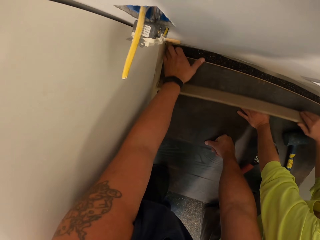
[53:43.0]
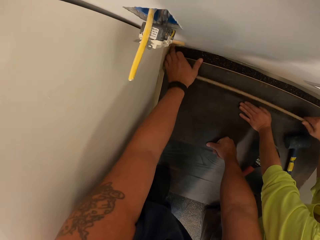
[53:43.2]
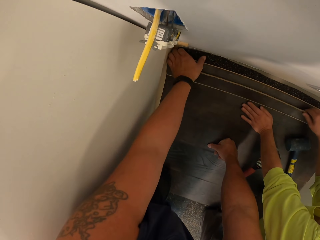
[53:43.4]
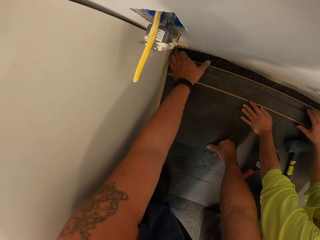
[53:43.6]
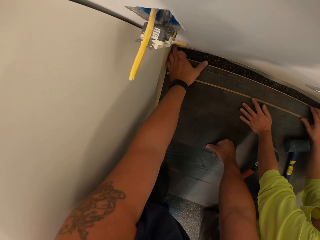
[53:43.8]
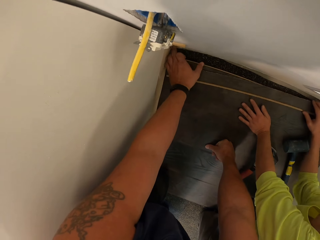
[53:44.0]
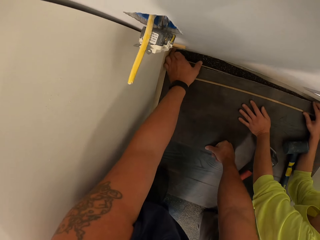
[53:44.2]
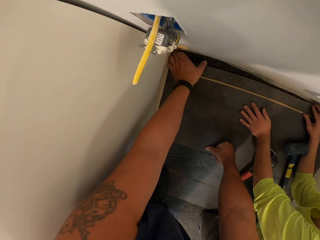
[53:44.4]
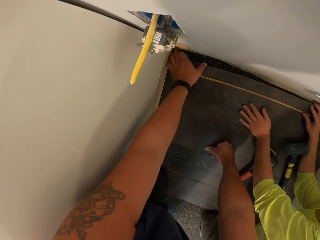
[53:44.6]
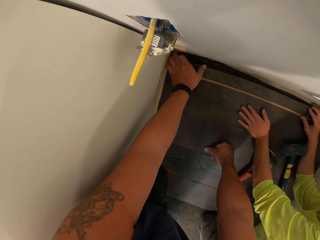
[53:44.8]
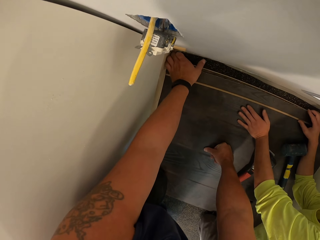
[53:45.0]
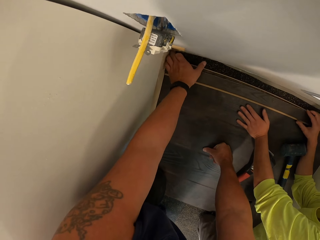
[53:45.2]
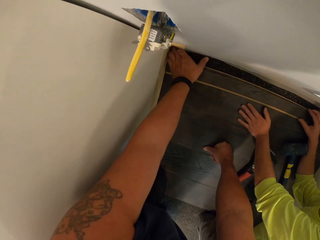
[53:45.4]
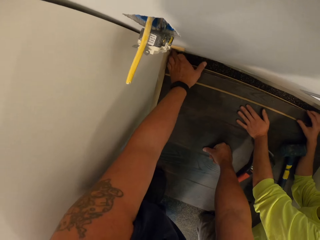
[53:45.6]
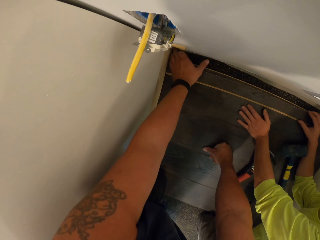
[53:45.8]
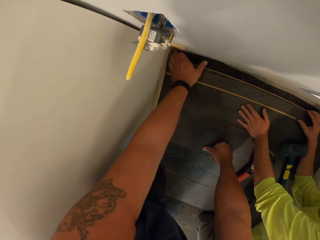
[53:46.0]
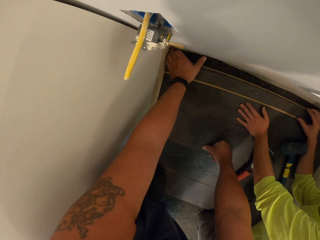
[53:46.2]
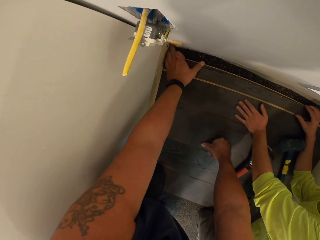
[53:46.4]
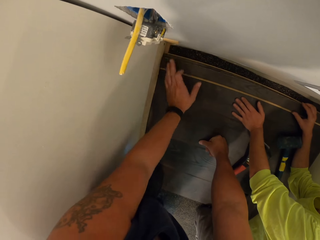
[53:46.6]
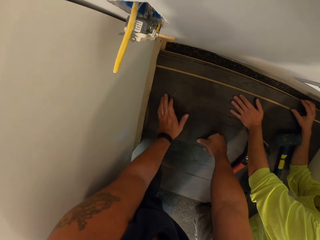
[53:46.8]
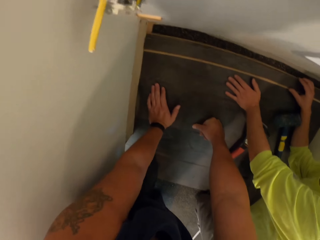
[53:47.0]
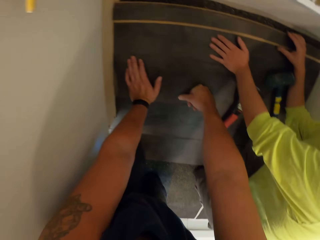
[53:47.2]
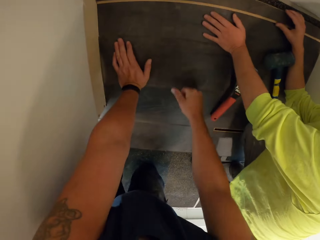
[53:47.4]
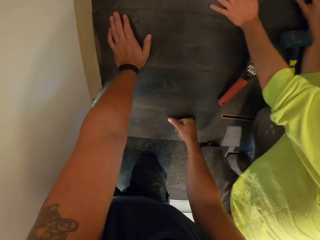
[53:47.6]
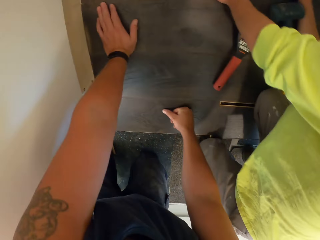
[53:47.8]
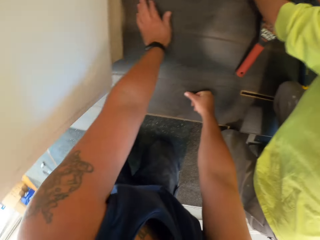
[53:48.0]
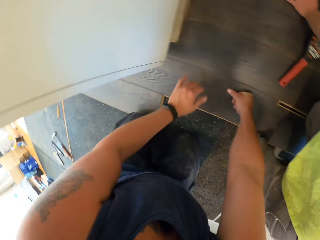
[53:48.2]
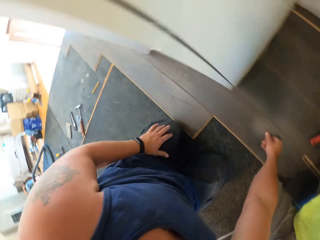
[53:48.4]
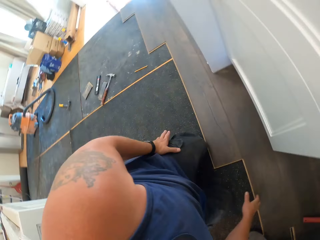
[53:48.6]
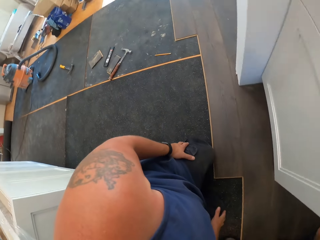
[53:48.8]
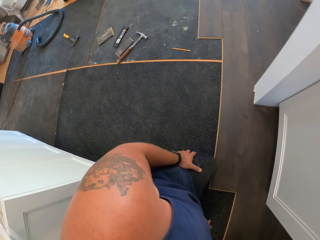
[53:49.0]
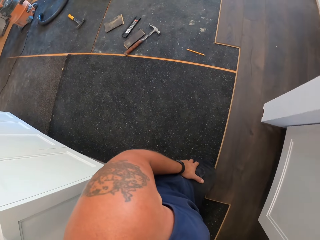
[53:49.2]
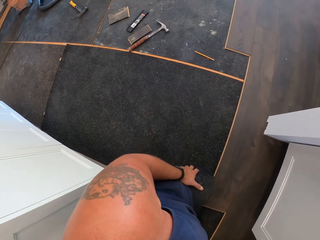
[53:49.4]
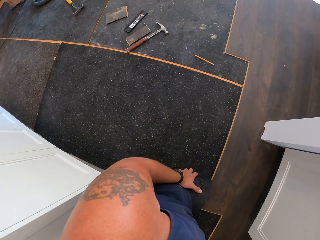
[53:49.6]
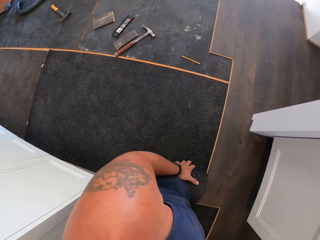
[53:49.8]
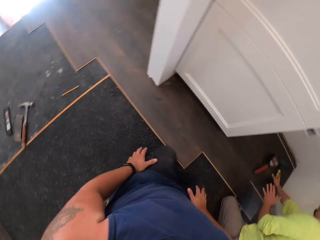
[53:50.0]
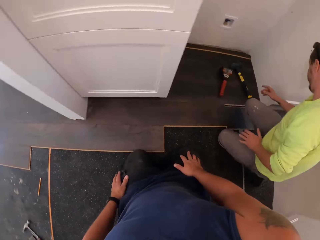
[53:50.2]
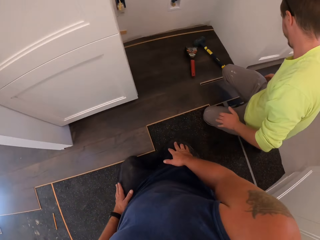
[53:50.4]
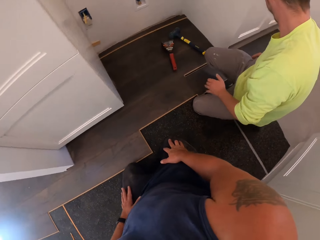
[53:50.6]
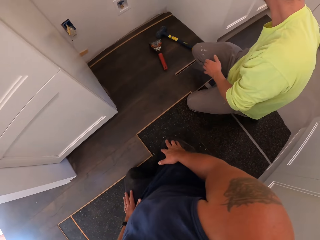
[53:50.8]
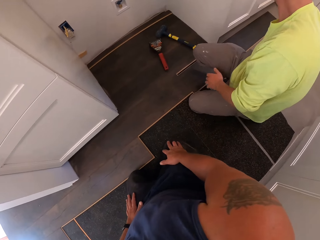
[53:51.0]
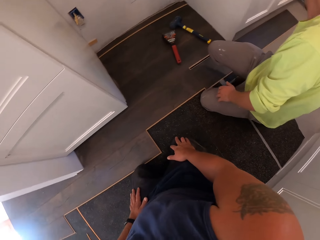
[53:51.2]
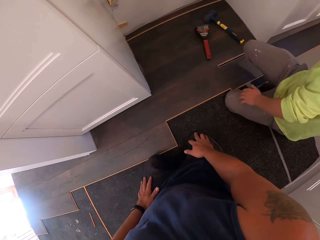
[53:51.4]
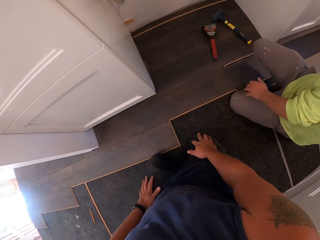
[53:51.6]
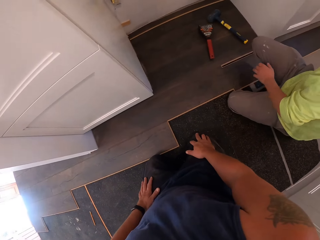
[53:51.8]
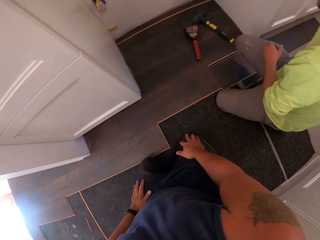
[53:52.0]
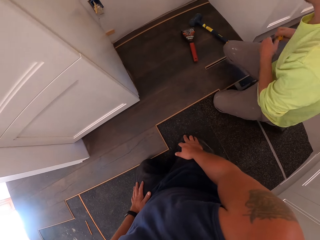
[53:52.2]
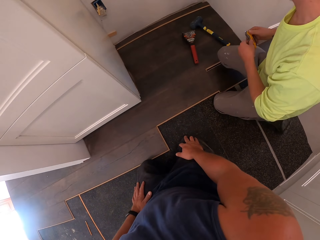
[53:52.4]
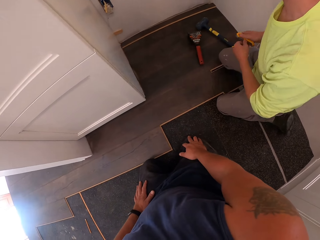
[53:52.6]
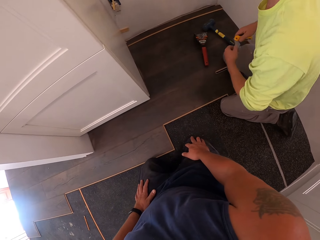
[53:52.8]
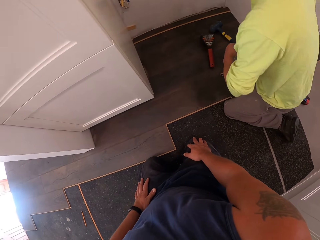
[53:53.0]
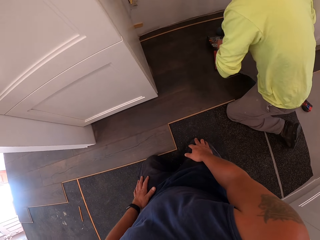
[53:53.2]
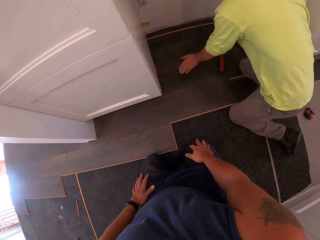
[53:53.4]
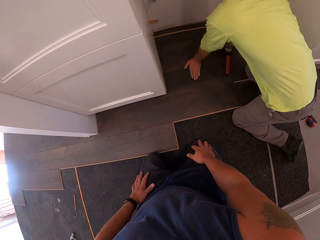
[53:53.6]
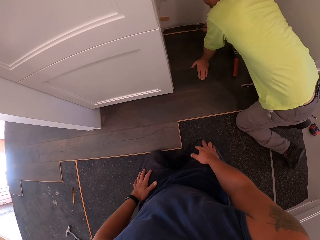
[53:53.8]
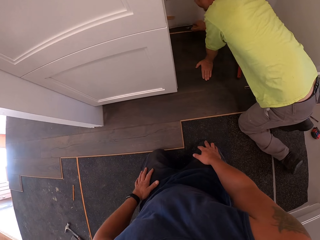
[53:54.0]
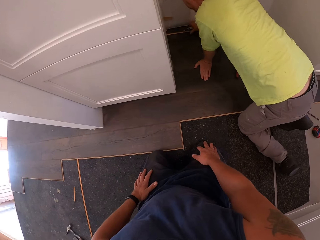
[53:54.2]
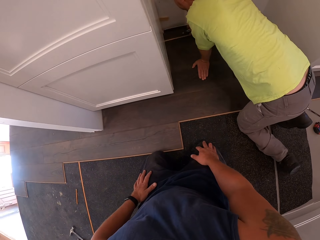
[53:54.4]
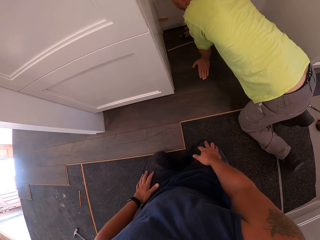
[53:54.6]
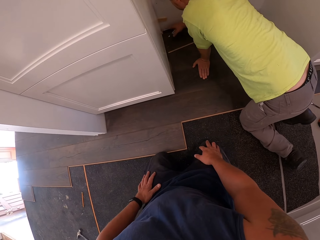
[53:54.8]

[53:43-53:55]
A person picks up the timber. The camera wearer touches the timber. The person turns the timber. The camera wearer places both hands on the floor. They kneel on the floor, look around the room, and stare at the wooden floor. The person kneels down.

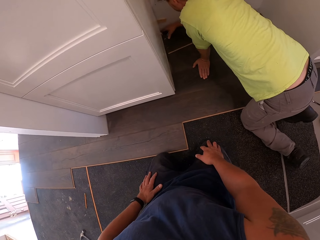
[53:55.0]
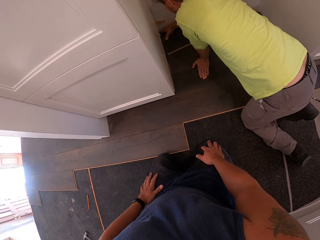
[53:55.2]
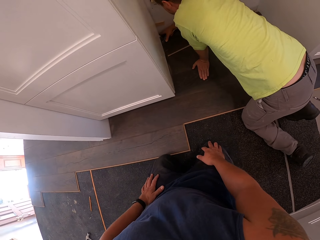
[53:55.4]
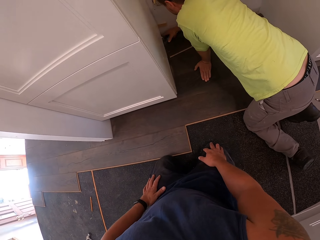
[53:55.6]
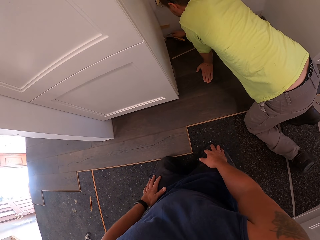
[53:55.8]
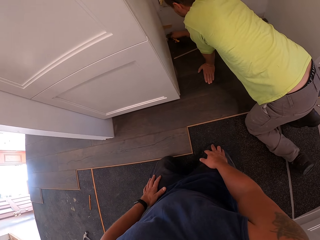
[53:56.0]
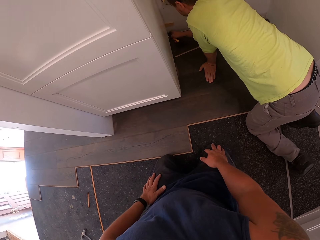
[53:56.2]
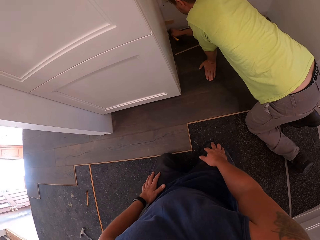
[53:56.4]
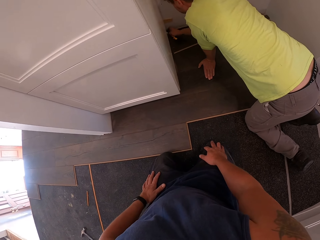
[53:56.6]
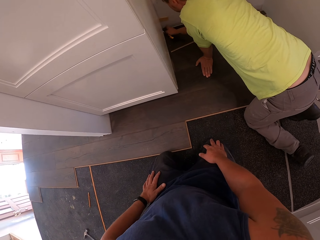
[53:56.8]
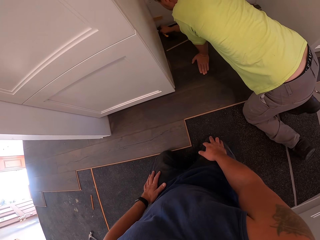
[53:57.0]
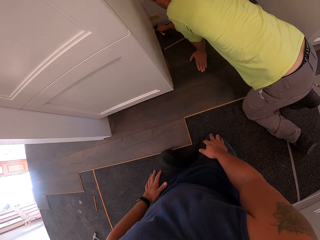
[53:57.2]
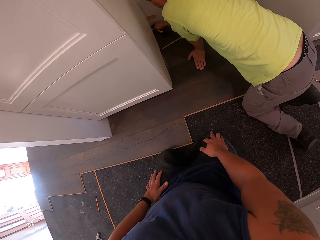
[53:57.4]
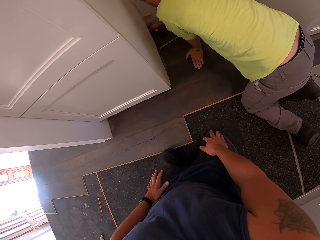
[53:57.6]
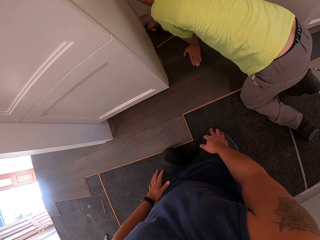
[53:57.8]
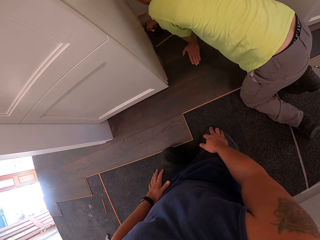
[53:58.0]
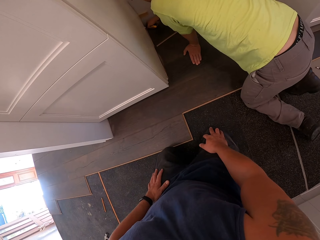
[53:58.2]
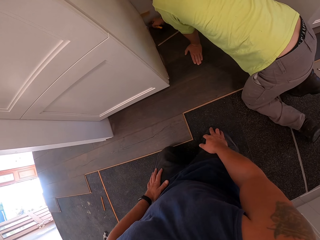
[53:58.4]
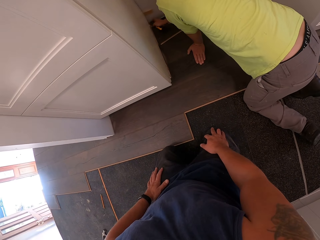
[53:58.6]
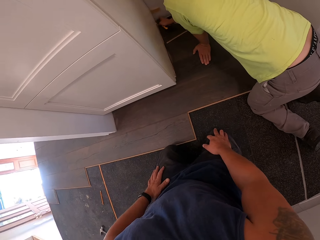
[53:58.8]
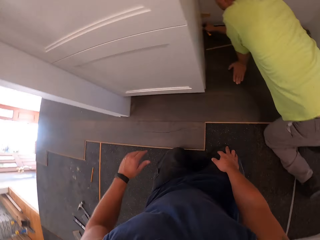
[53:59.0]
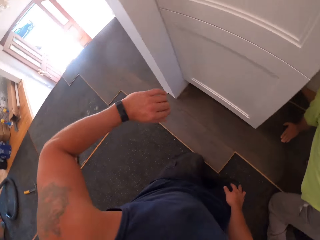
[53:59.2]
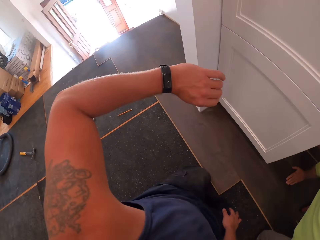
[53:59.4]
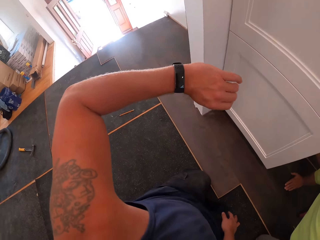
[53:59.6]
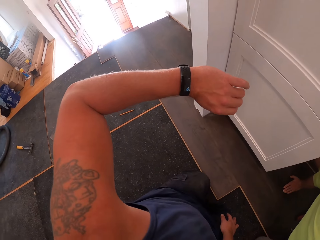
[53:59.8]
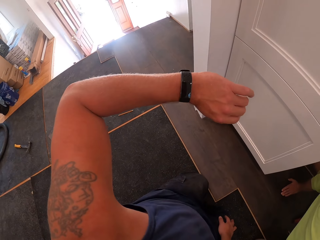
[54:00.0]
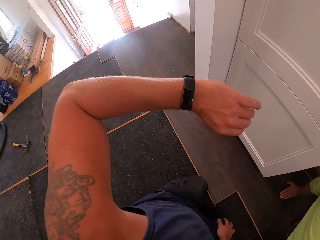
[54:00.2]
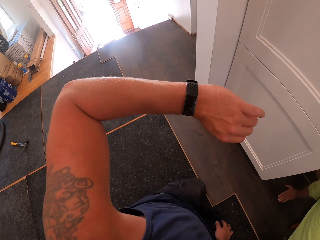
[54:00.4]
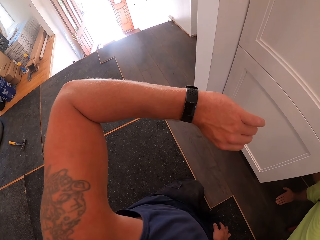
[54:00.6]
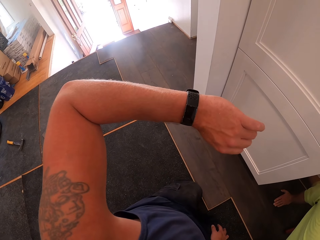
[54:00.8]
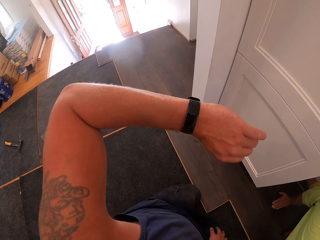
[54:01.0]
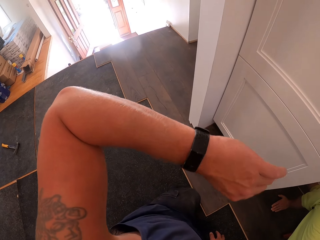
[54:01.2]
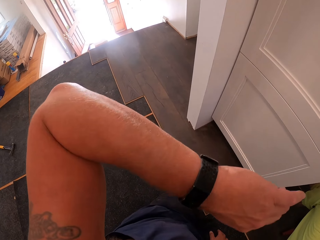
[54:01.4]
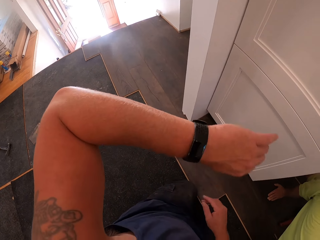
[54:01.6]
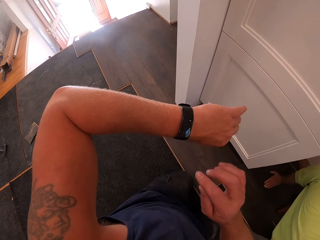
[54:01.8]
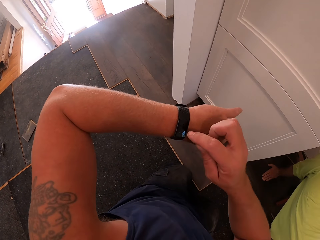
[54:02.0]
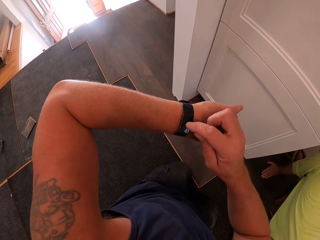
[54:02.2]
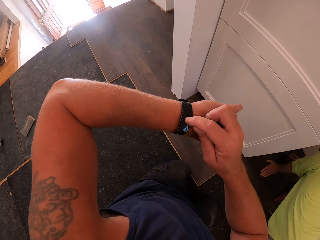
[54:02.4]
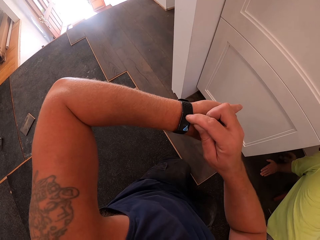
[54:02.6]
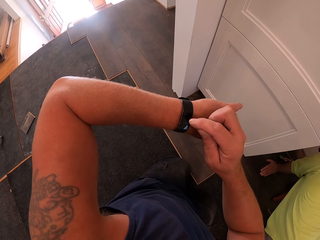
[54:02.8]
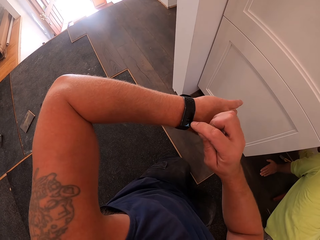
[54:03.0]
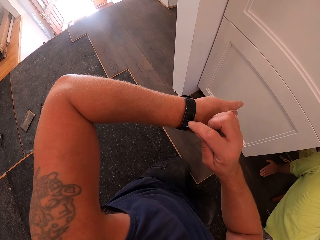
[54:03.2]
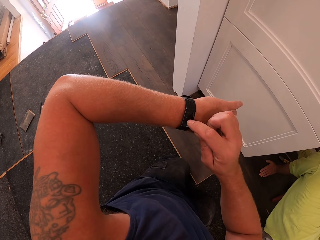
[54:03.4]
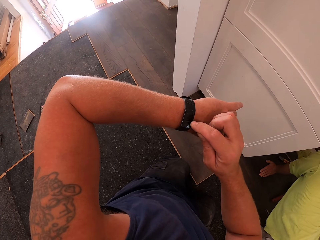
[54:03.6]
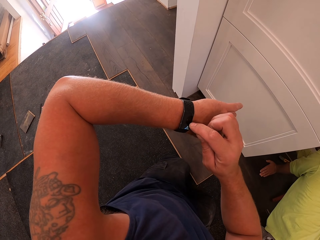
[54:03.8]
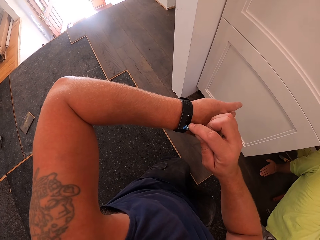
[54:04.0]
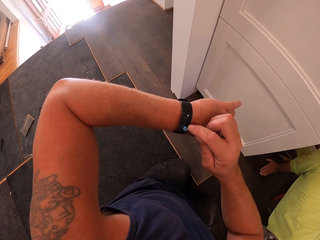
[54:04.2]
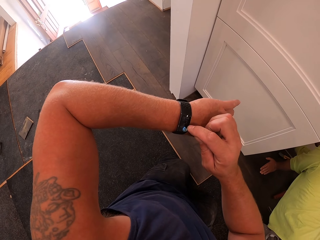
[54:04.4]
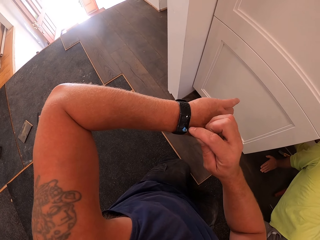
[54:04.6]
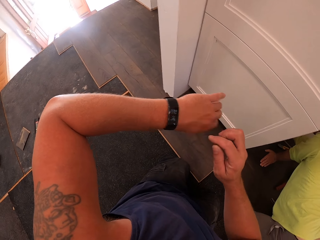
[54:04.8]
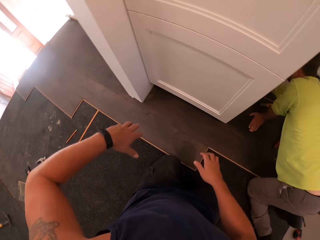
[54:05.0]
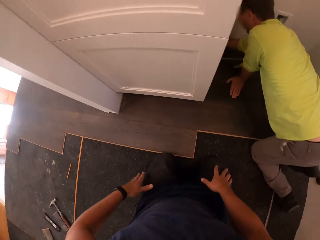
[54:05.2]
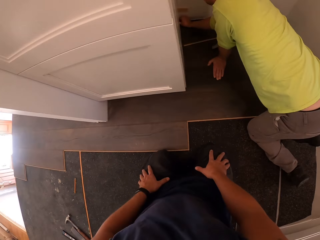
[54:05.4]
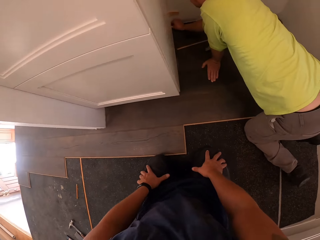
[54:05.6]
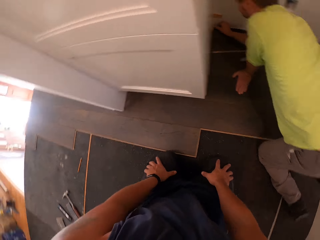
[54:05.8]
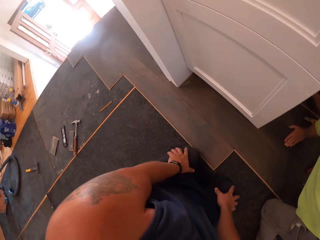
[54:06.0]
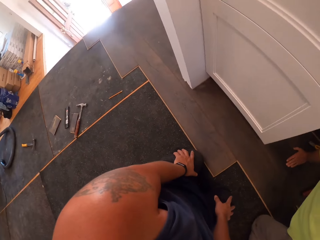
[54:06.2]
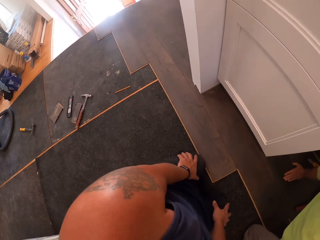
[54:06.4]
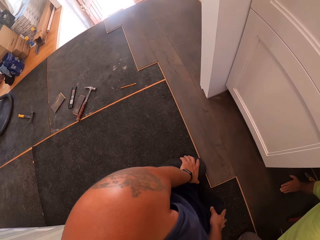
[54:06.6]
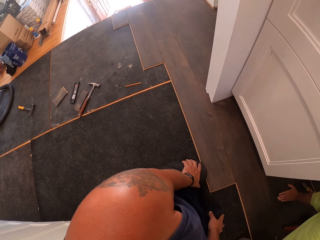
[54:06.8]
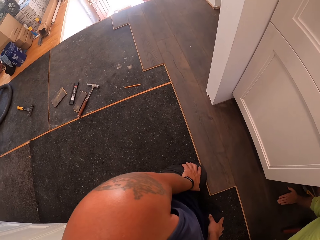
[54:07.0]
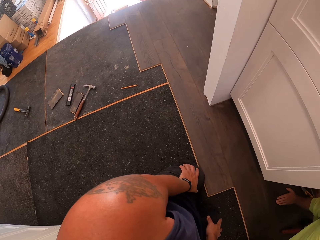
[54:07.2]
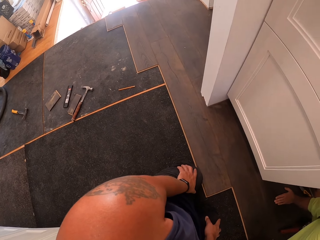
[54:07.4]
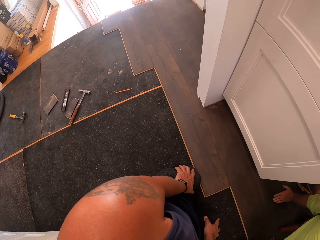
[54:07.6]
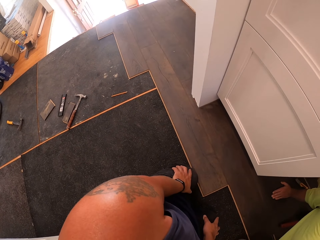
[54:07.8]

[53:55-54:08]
The worker removes dirt from the floor edges. The camera wearer checks the wrist watch on his left hand. He operates the wrist watch. He lowers both hands and stares around the room.
